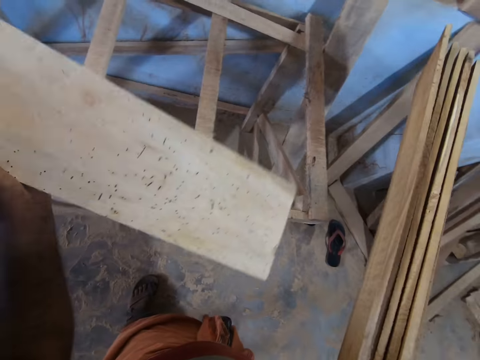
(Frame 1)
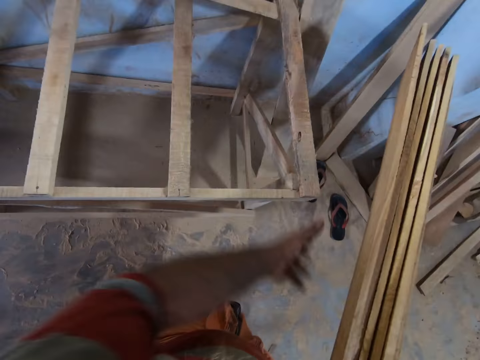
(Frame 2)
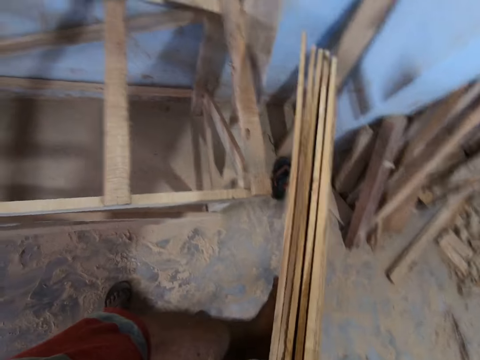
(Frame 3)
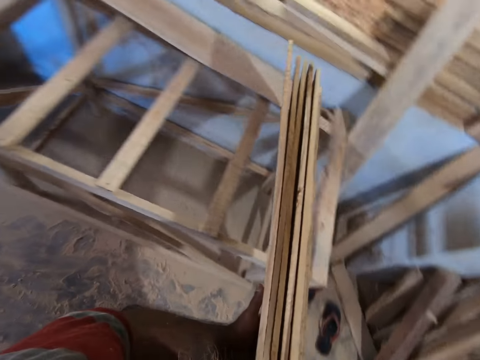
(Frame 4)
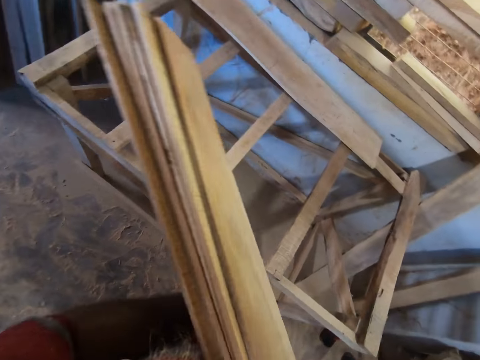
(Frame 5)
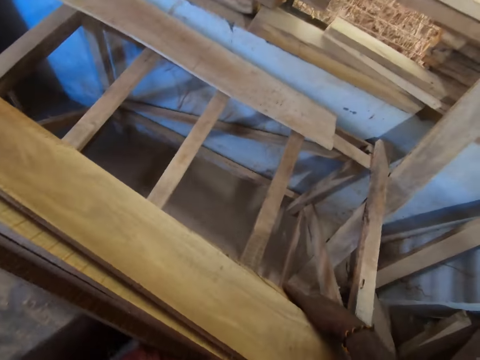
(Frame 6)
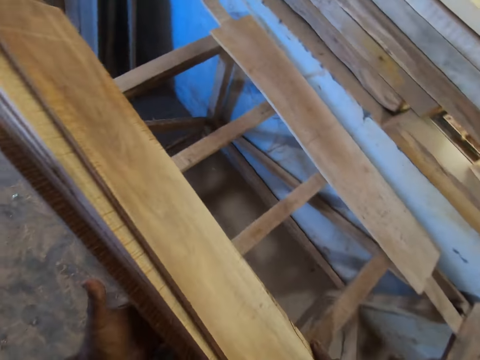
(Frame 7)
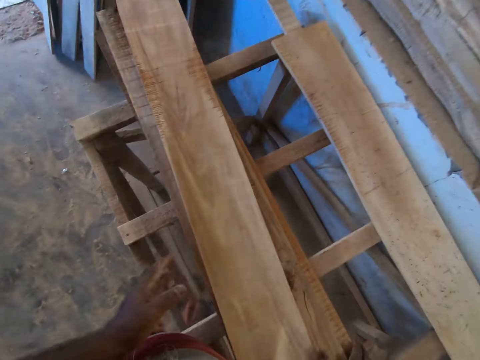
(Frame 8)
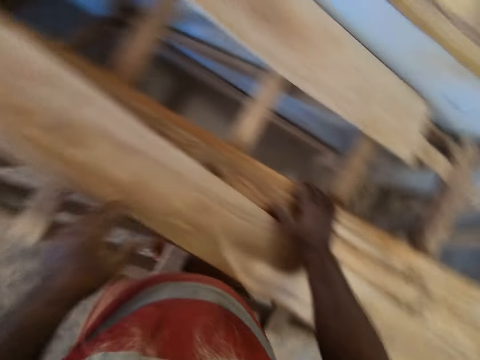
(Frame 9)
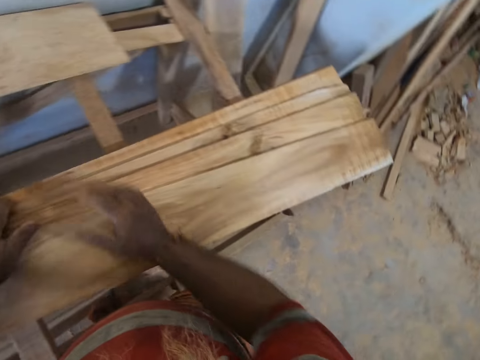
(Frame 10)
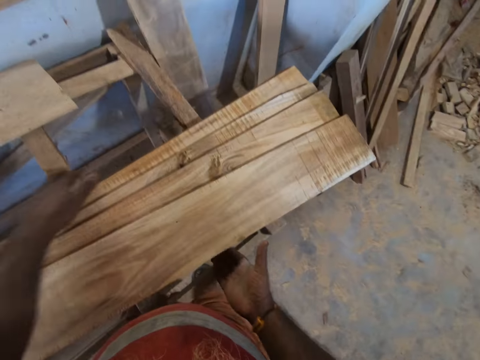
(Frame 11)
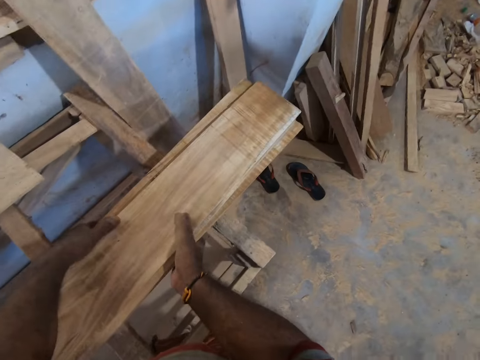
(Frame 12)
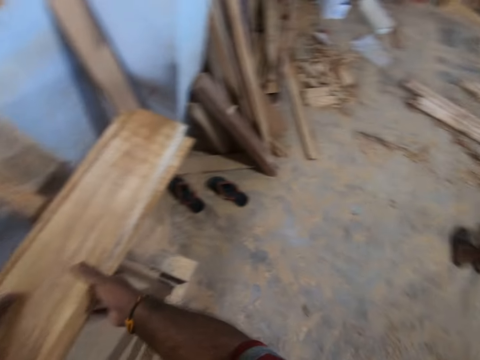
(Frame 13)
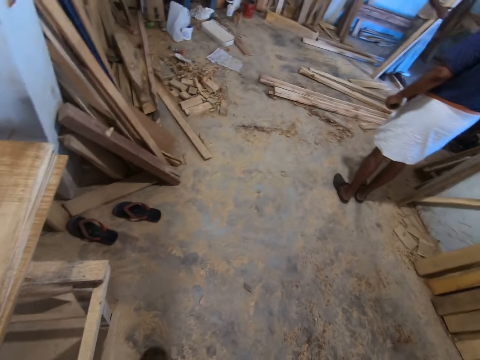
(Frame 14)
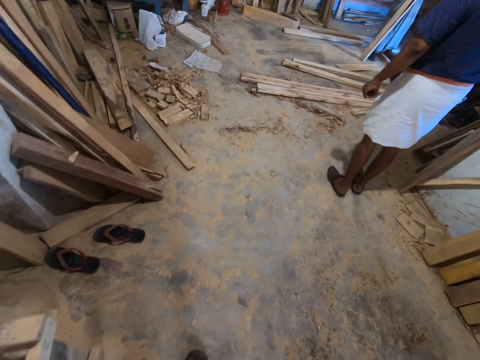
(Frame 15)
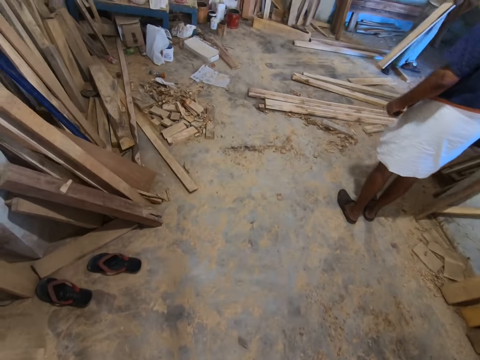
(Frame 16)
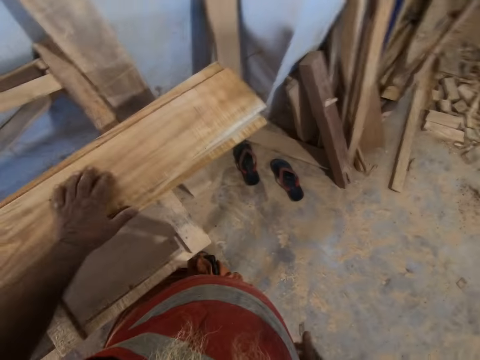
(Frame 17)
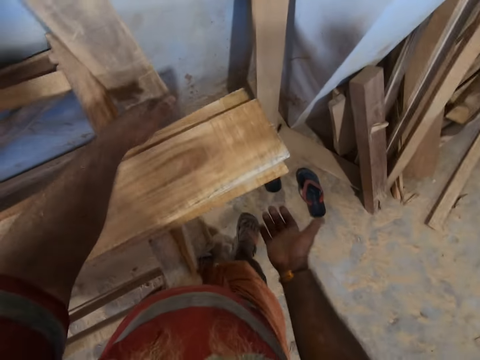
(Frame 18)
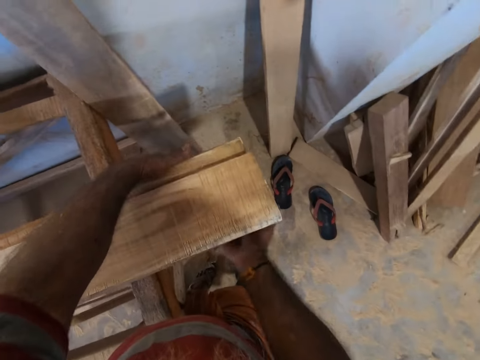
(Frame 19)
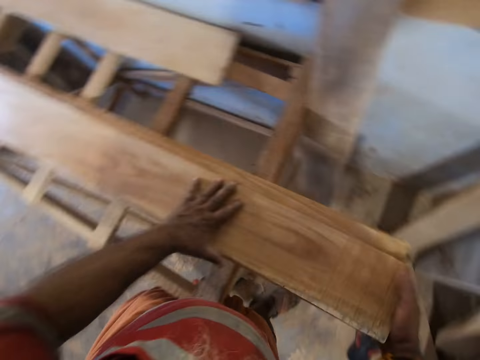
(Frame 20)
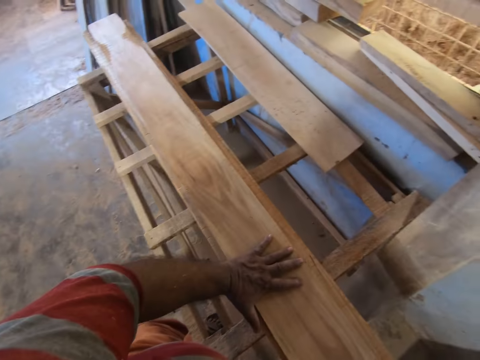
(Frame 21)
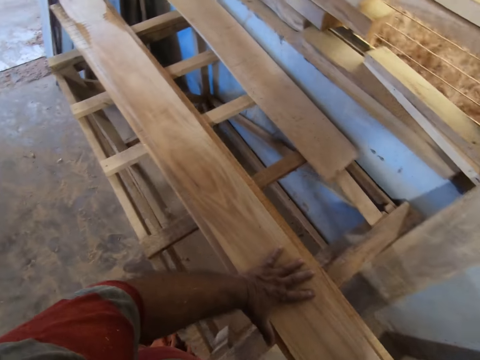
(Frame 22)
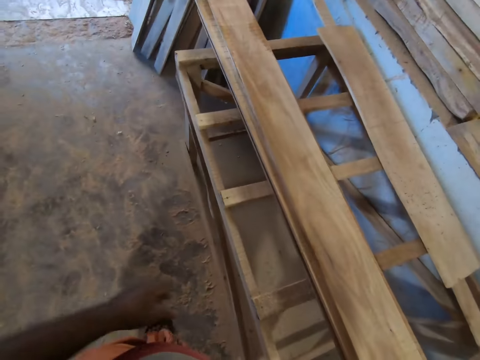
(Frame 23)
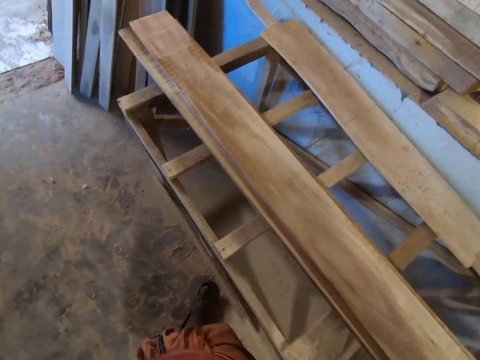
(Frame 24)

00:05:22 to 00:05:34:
The camera wearer drops the wood. The man interacts with another man. The camera wearer places the planks on the table with both hands. They move the planks on the table with both hands. They arrange the wood.

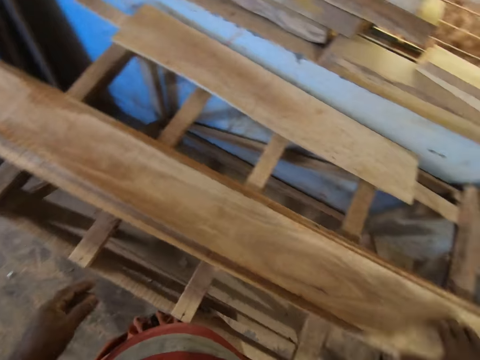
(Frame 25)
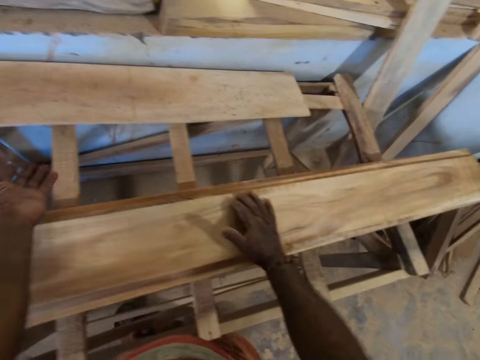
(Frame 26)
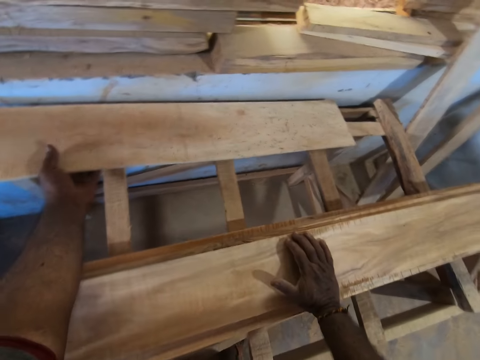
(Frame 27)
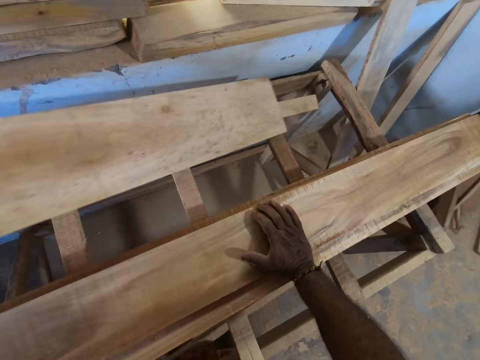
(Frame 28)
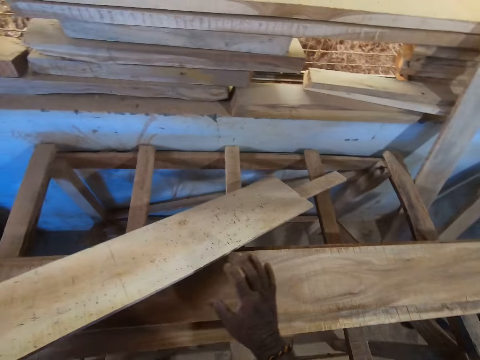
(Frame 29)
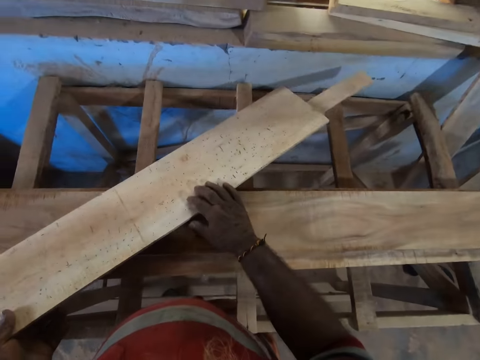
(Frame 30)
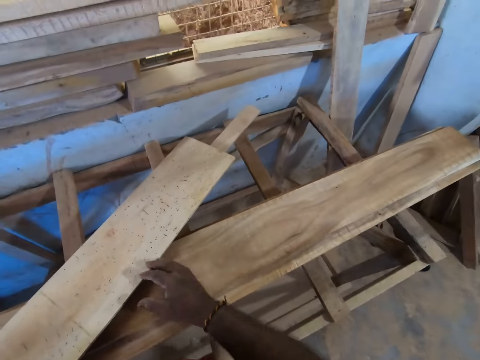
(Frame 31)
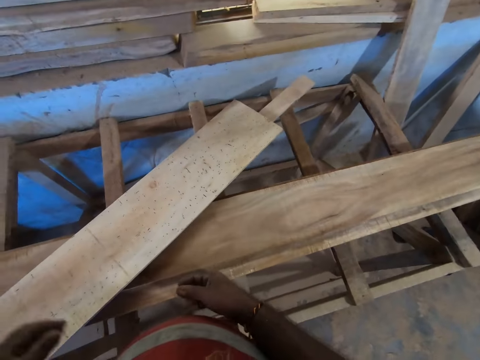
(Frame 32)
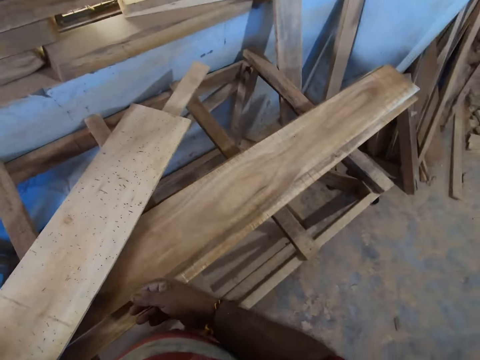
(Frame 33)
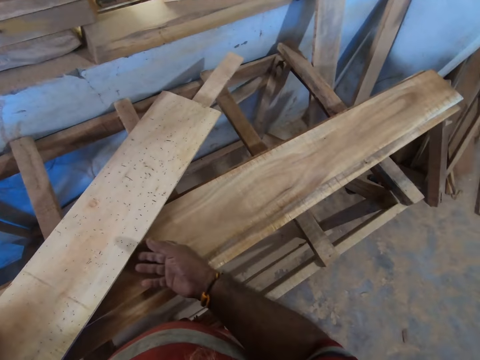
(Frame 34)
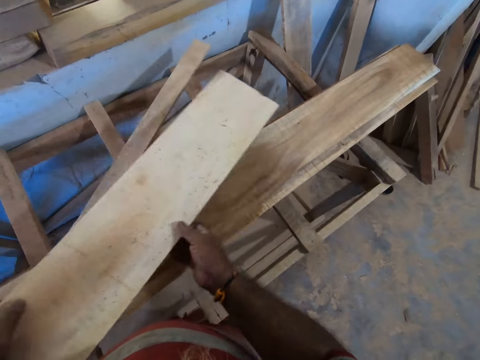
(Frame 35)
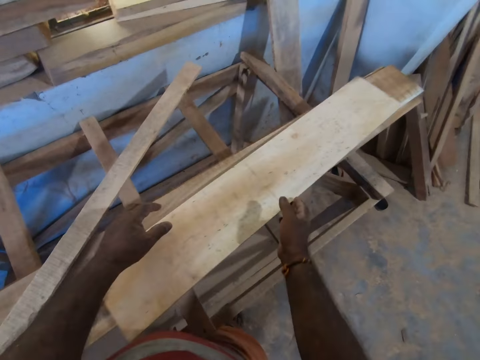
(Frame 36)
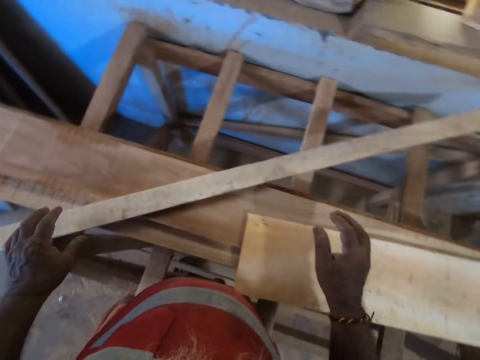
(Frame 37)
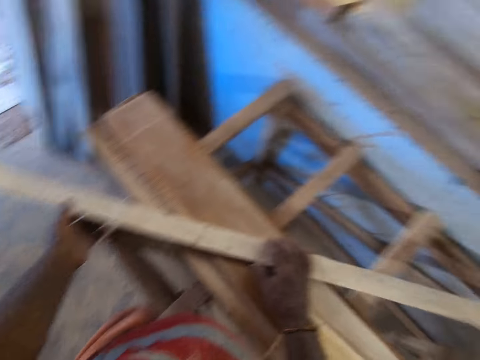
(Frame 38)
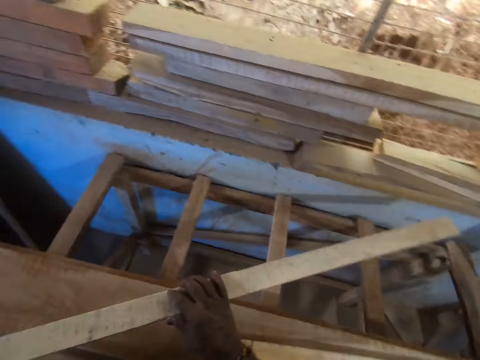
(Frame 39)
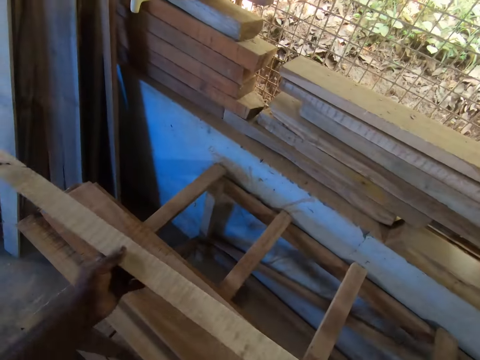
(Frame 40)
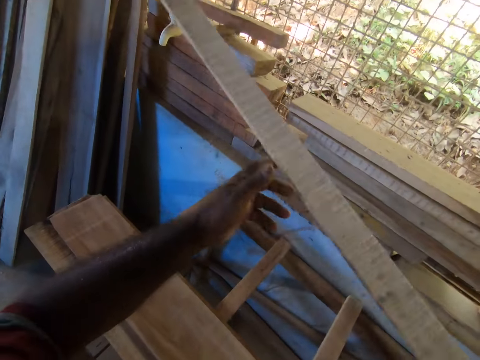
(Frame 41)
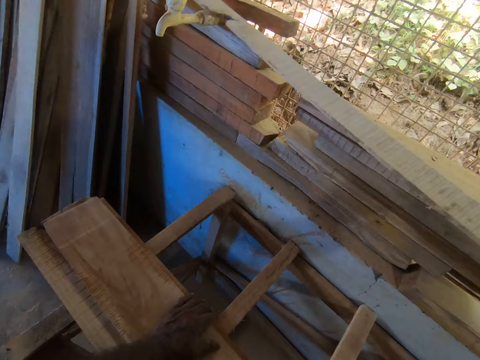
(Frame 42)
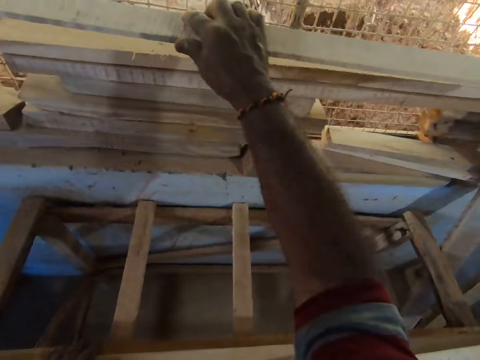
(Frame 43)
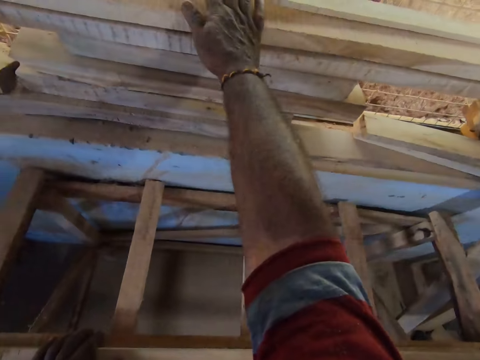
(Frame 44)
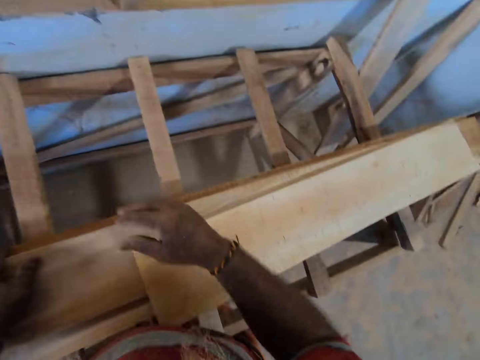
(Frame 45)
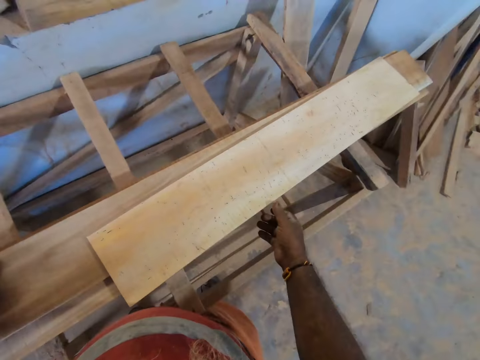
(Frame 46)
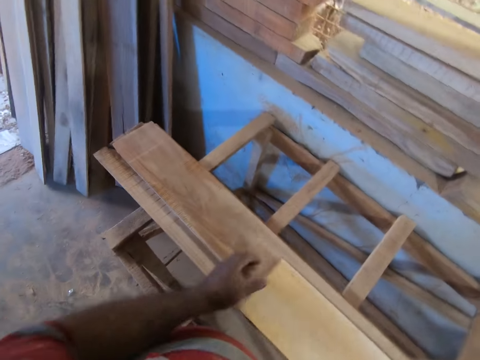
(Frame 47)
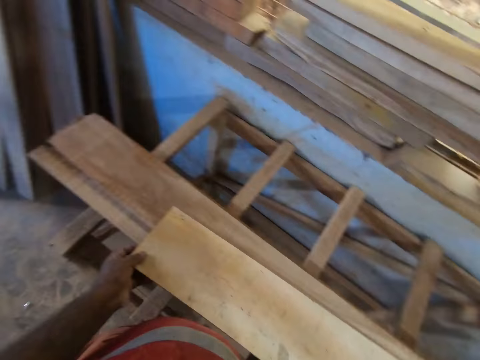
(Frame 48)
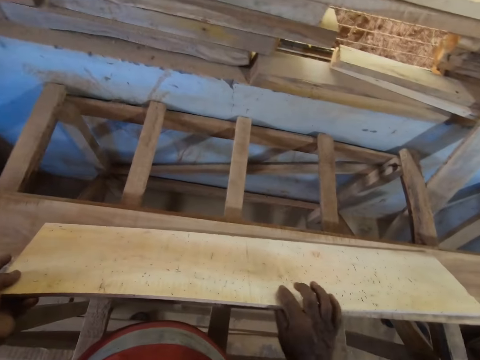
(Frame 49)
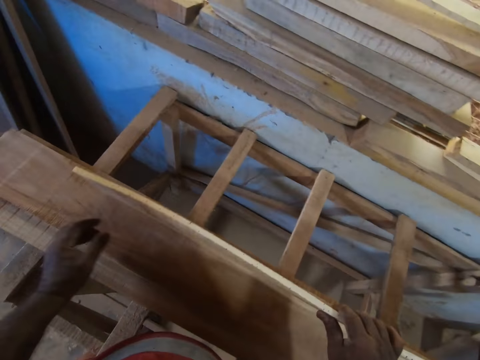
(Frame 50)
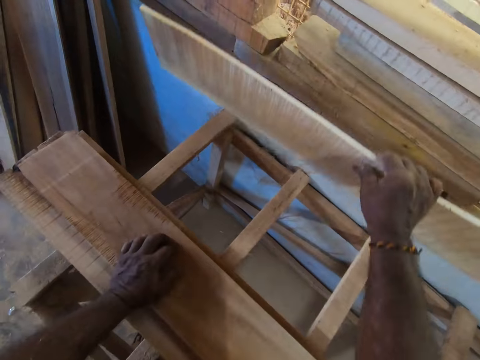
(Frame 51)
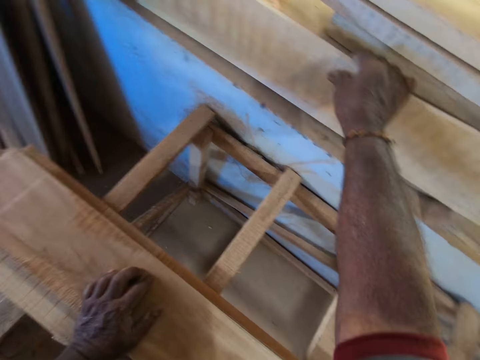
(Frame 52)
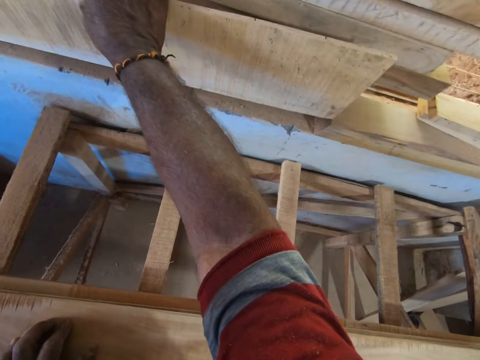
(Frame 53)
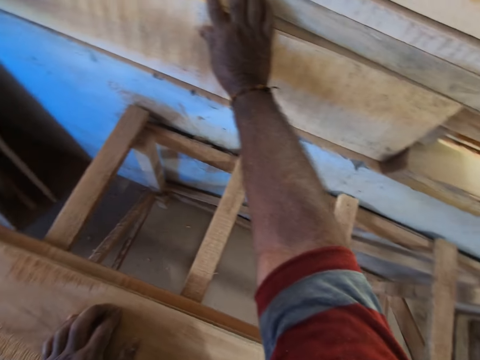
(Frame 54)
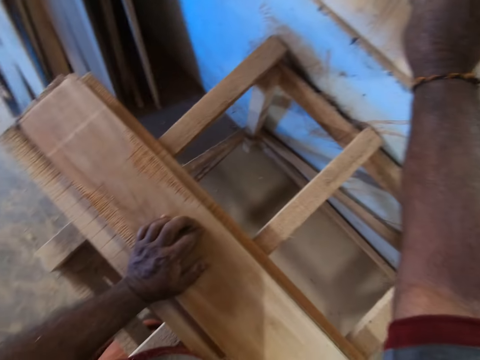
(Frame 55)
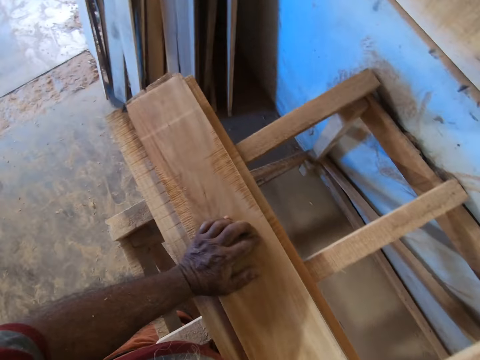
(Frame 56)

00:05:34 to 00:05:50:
The camera wearer picks up a piece of wood. He drops the wood. He interacts with the man and the other man. He drops the wood. He picks up a piece of wood. He places a plank on the window with his right hand. He picks up a plank from the planks on the table with his right hand. He holds the plank with both hands. He moves the plank to the window with his right hand. He drops the wood.
